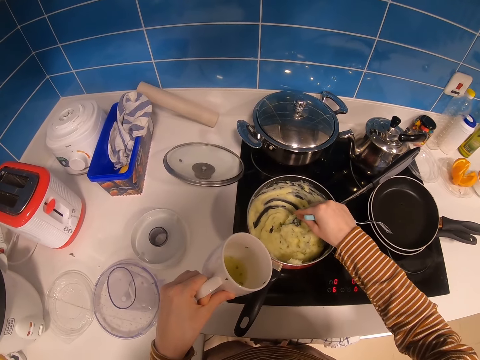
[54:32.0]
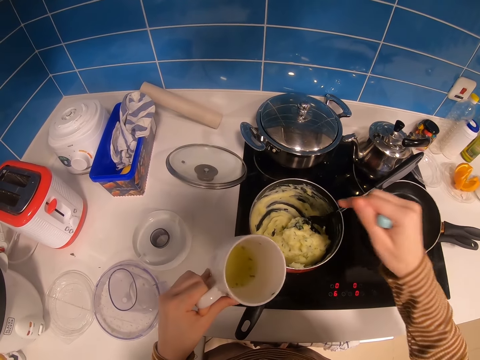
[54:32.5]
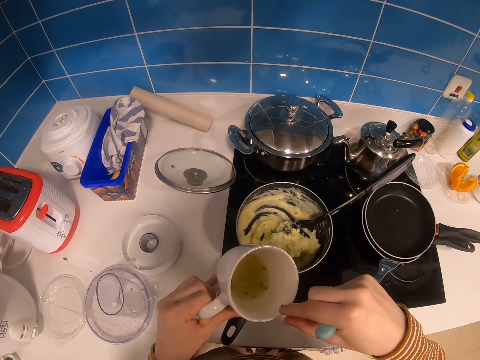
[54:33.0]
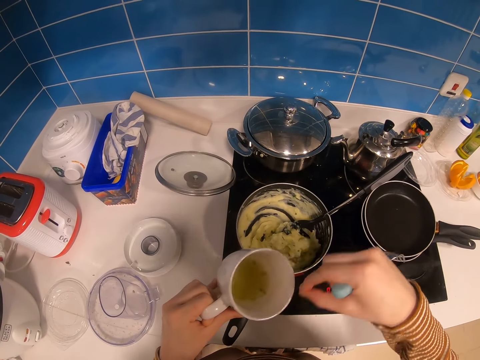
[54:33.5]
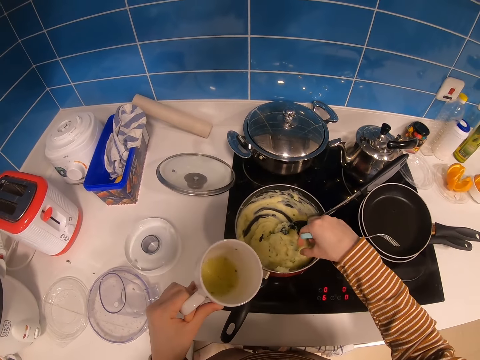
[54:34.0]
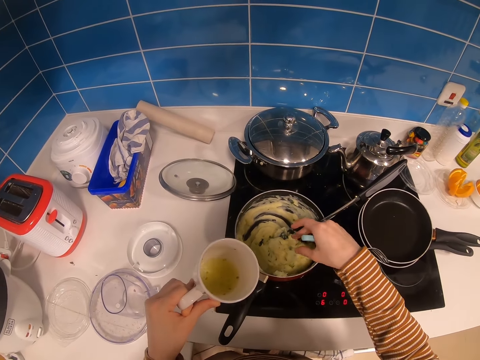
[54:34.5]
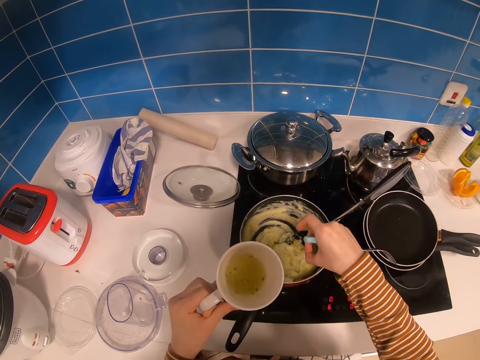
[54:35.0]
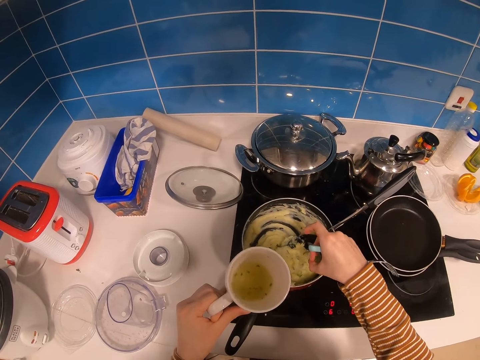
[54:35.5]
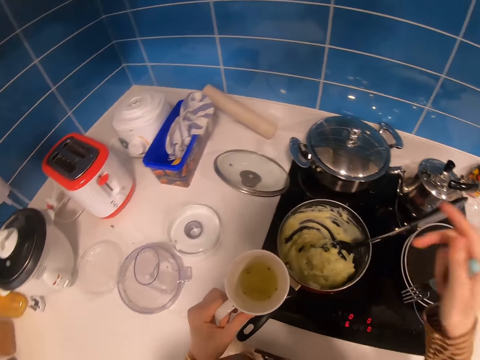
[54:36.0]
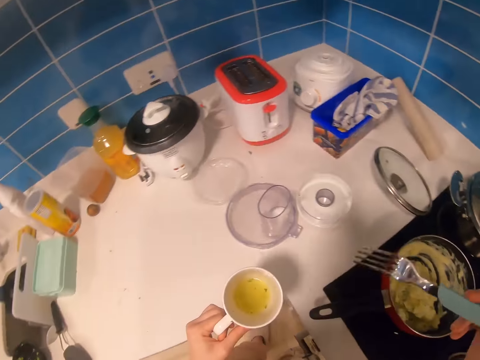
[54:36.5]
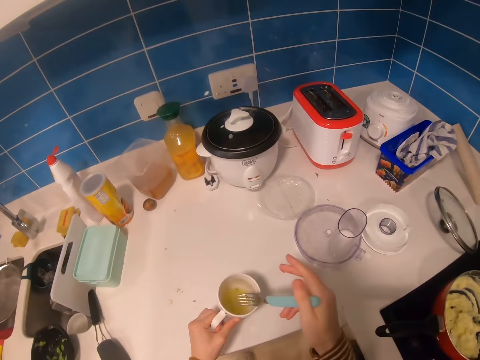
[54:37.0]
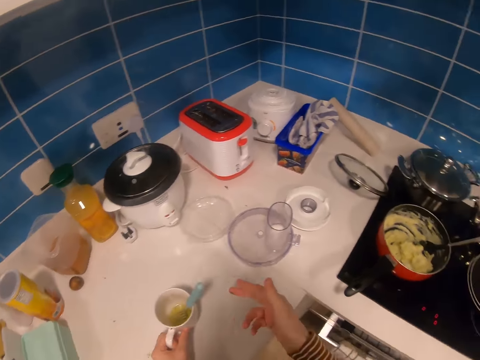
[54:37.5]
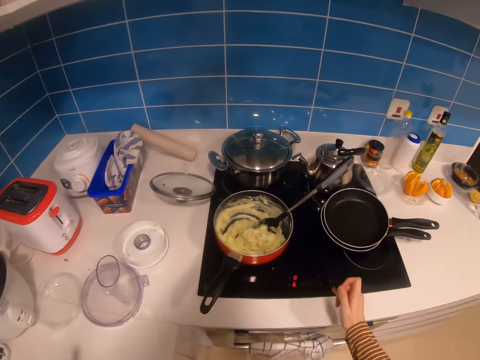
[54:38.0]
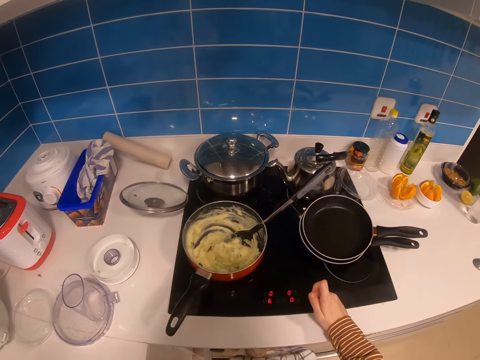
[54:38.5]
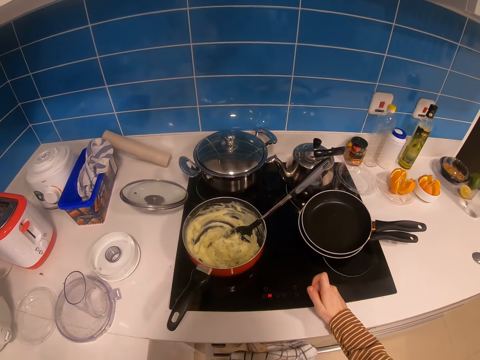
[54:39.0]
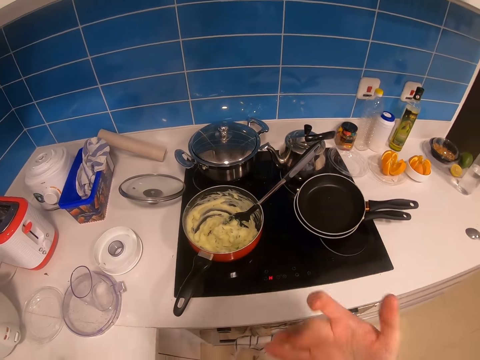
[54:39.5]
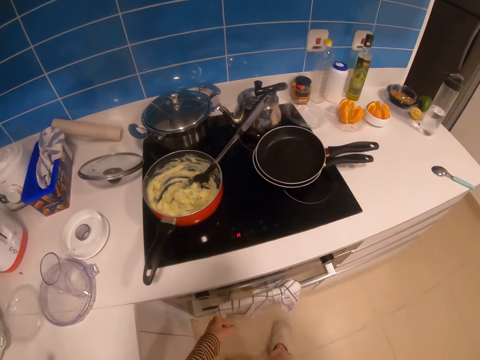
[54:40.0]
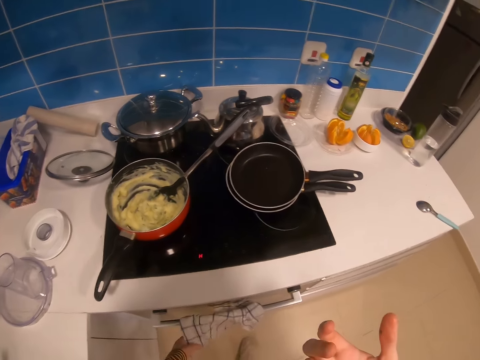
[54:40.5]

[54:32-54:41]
The camera wearer puts the mug down with the fork inside. They adjust the heat on the gas cooker.

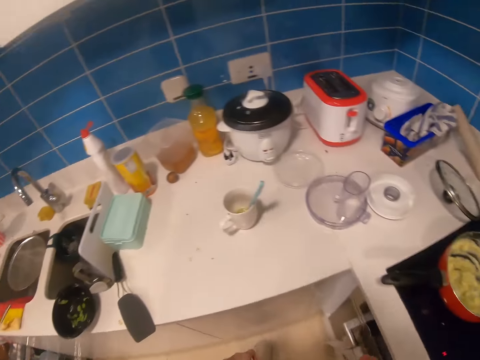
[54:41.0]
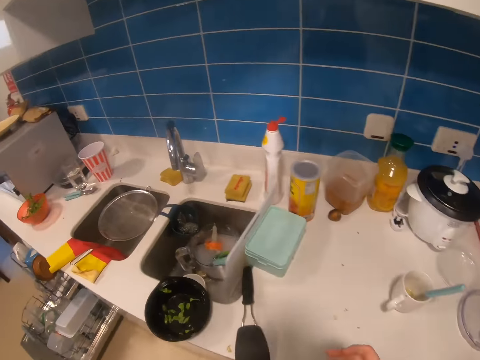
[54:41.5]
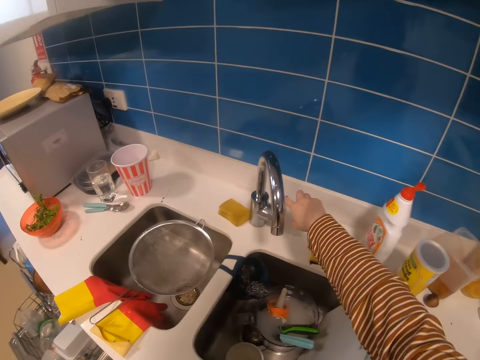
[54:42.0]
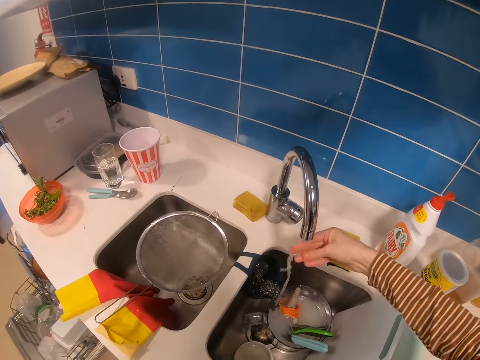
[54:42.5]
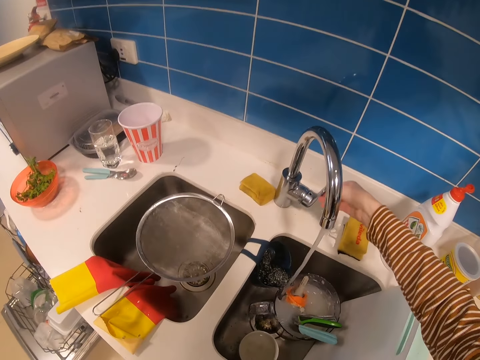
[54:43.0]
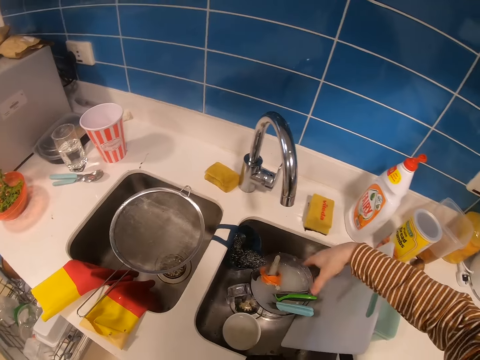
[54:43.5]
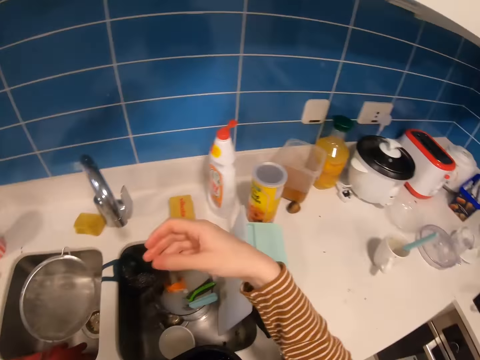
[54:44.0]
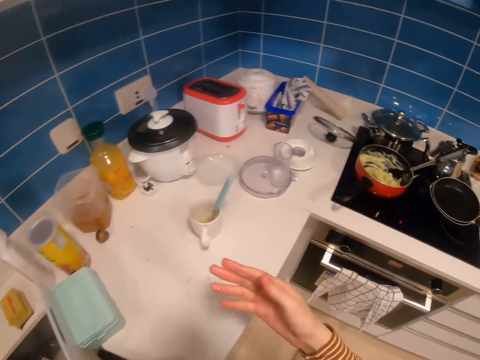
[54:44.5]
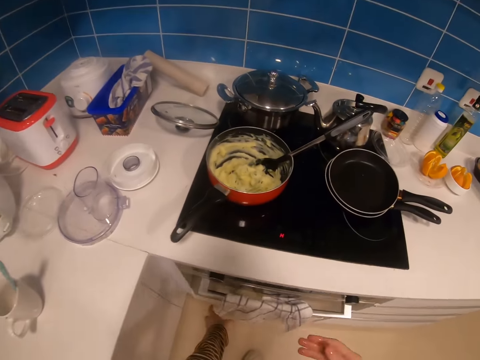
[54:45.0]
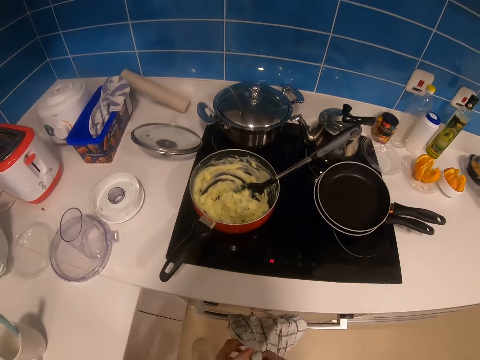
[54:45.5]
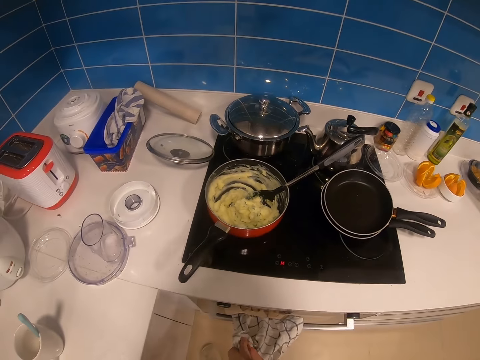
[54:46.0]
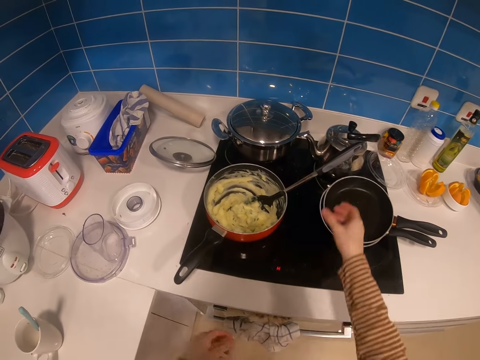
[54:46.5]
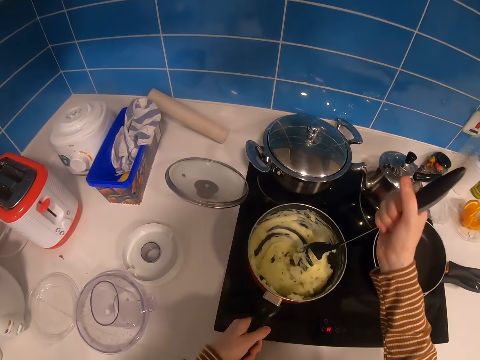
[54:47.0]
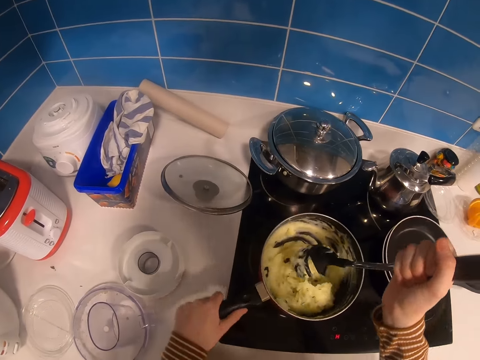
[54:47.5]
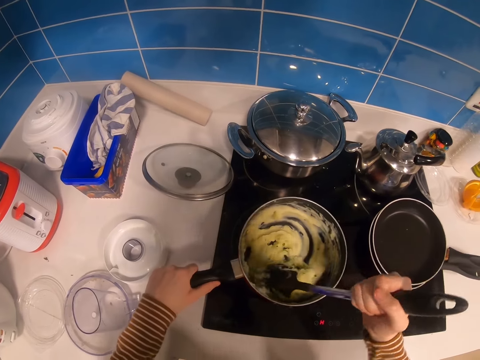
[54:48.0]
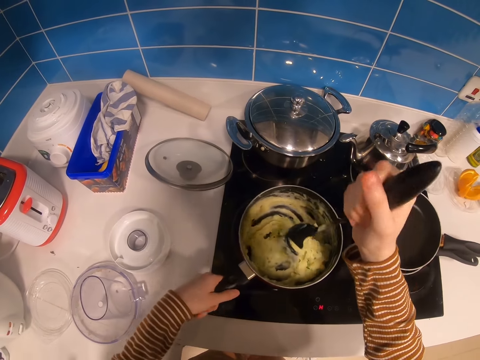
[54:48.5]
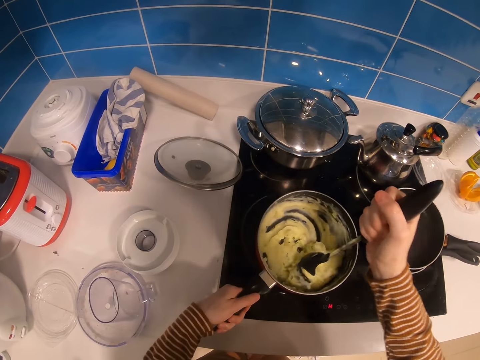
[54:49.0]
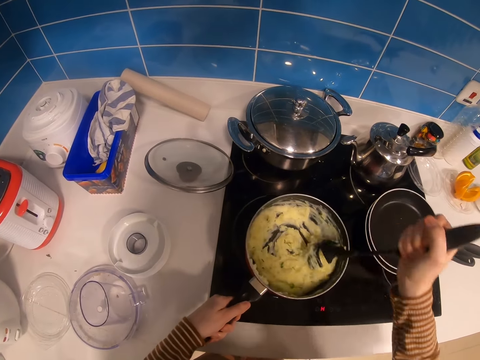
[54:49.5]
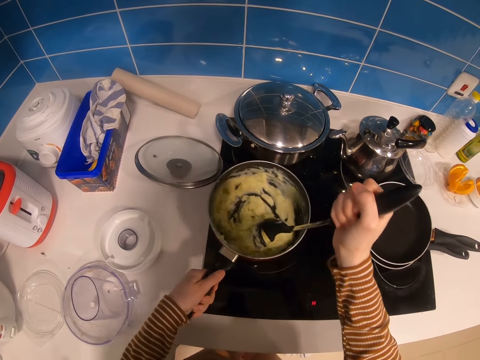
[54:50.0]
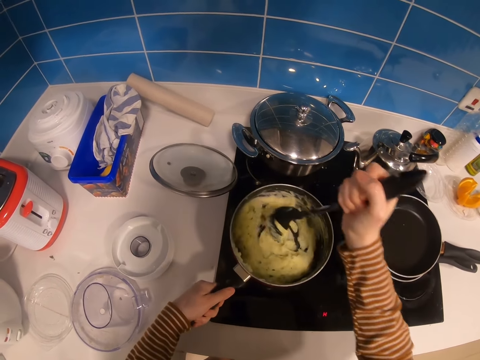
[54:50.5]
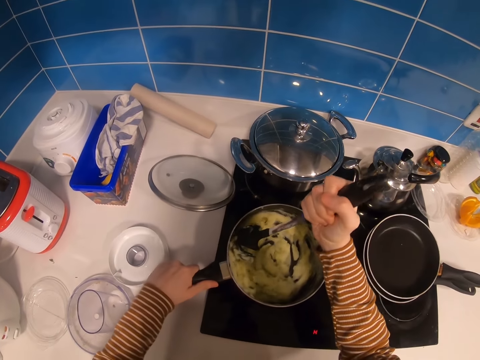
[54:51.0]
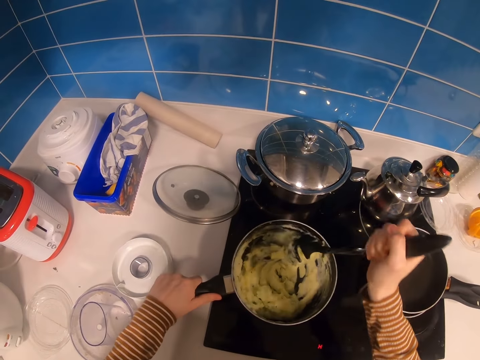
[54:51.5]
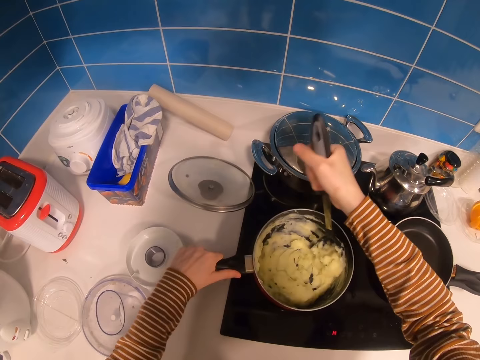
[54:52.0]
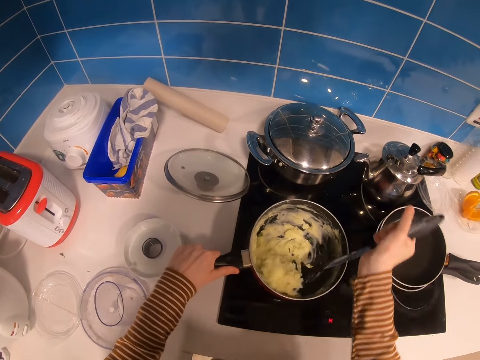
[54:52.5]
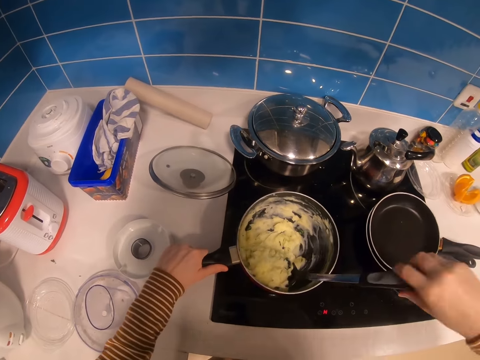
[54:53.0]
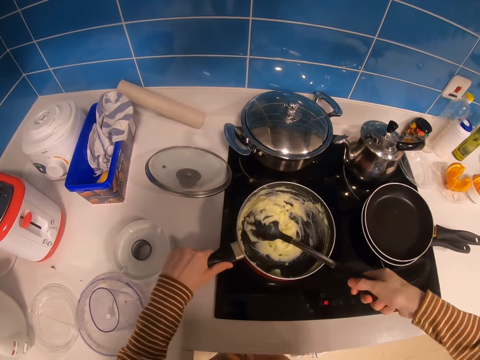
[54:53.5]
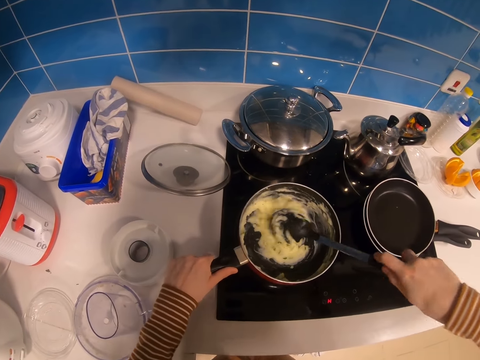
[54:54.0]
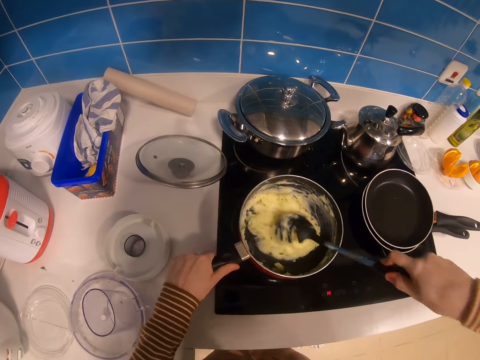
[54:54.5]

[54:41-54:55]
The camera wearer looks around. She opens the tap and washes the hand in the sink. She wipes the hand on the kitchen towel. She grabs the cooking spoon. She grabs the pan and stirs the potatoes.

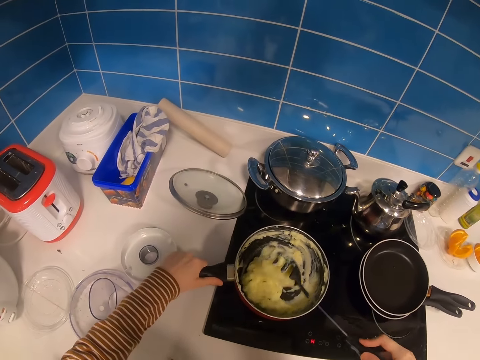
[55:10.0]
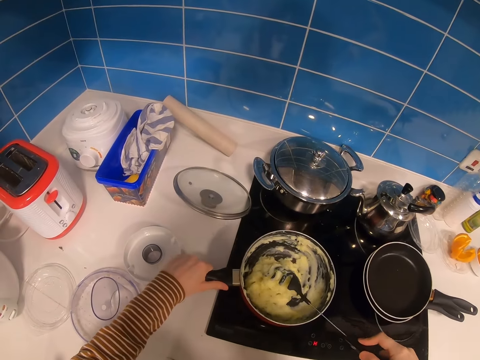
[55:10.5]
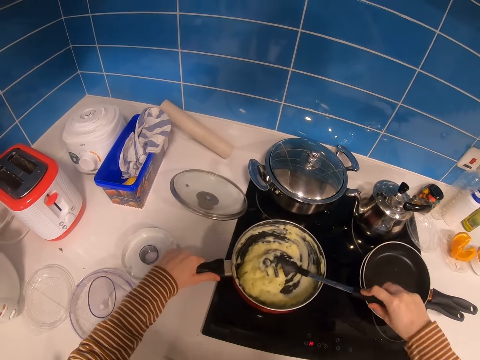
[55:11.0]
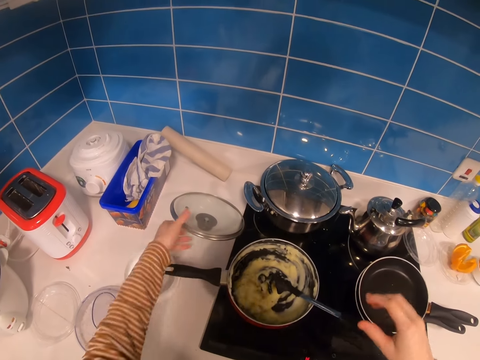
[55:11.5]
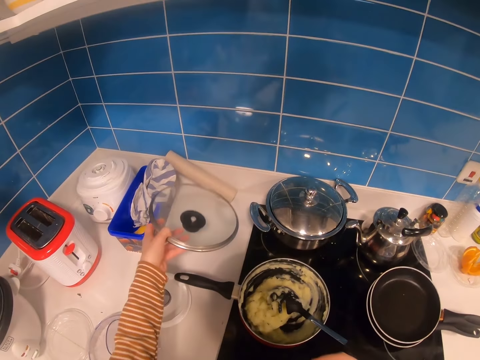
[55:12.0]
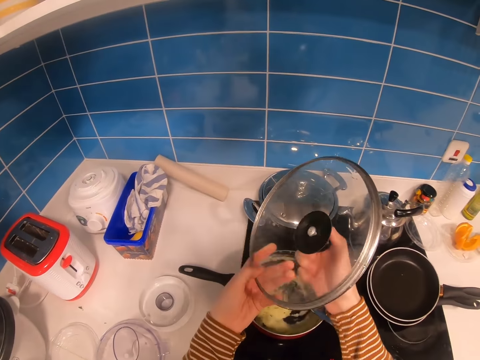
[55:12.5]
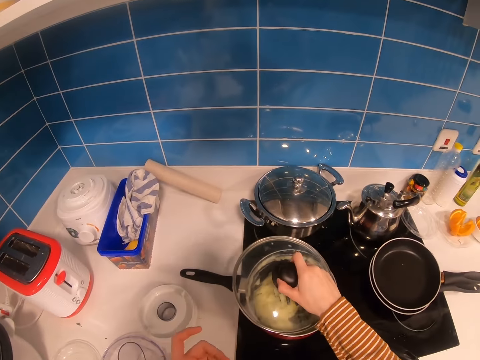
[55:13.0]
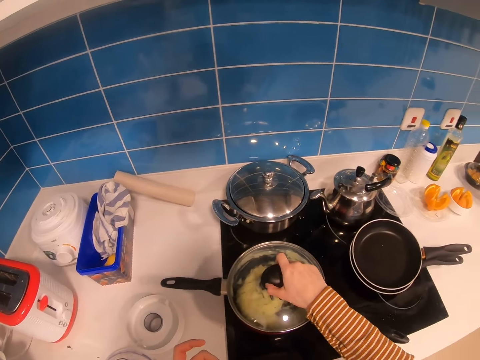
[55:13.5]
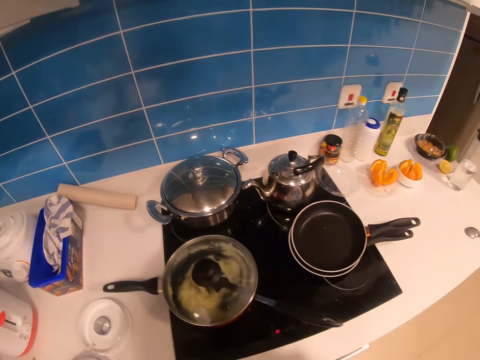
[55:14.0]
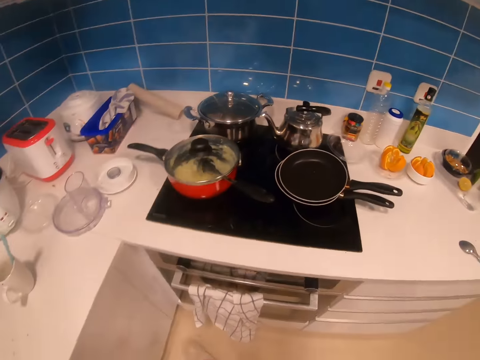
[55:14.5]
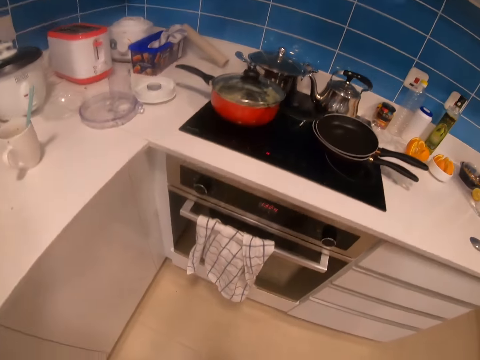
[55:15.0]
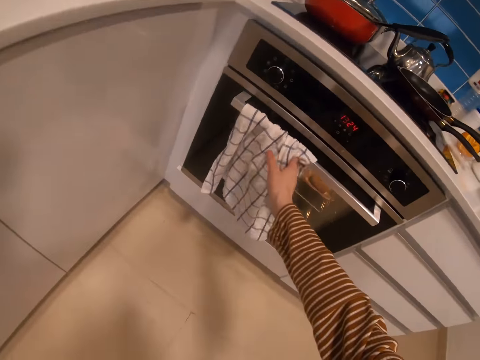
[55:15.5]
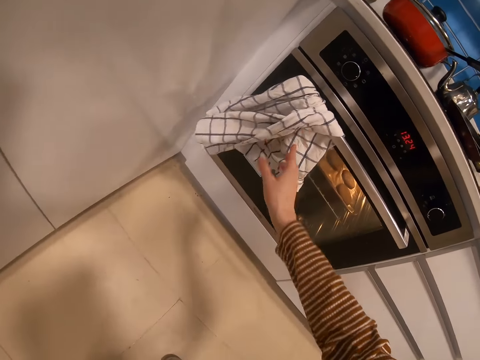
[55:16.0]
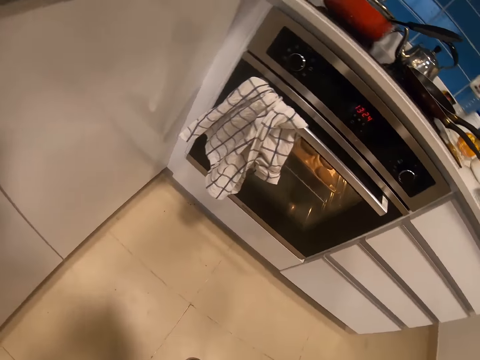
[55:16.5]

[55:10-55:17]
The camera wearer grabs the cooking pan lid. They cover the potatoes. They push the towel on the oven to the side to see the cookies in the oven.
